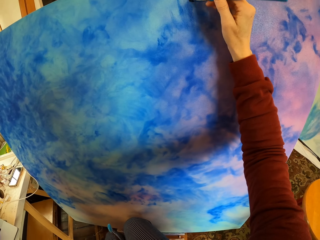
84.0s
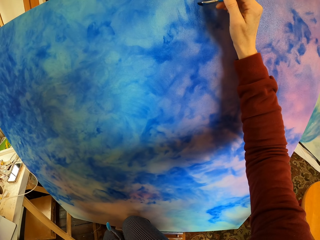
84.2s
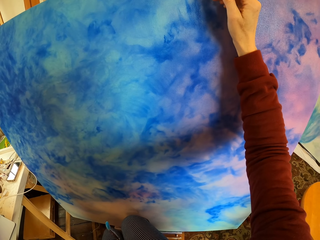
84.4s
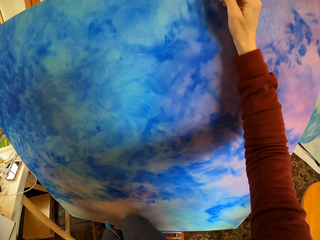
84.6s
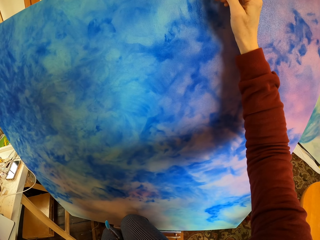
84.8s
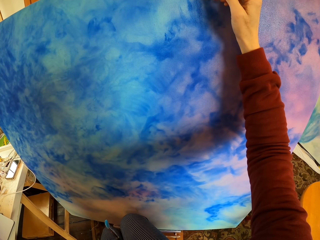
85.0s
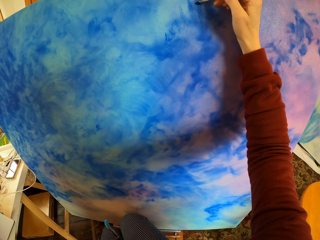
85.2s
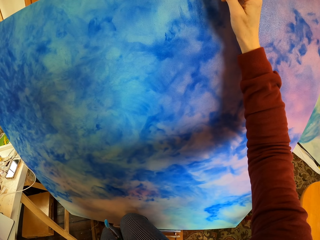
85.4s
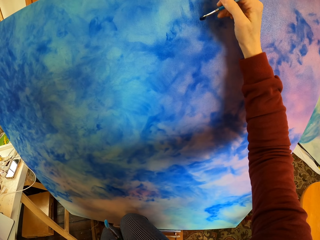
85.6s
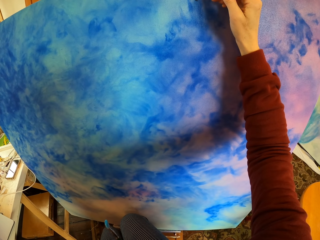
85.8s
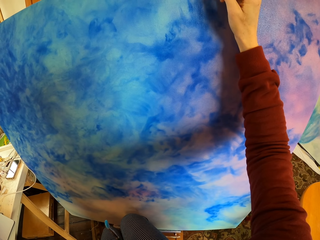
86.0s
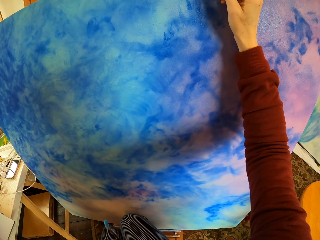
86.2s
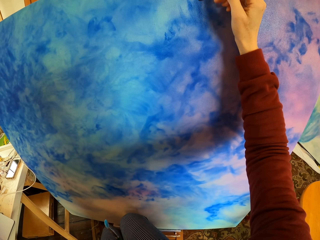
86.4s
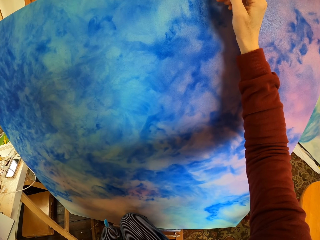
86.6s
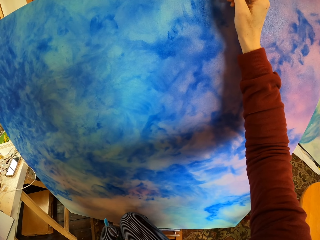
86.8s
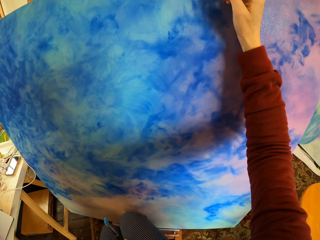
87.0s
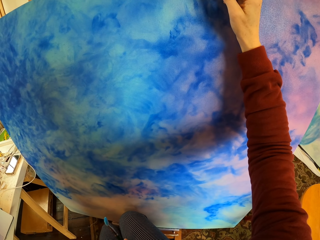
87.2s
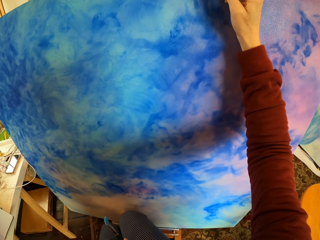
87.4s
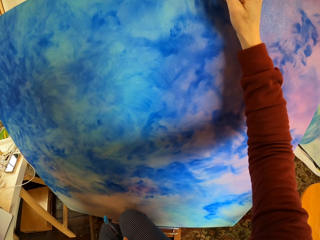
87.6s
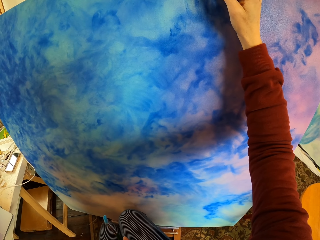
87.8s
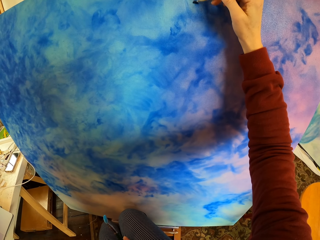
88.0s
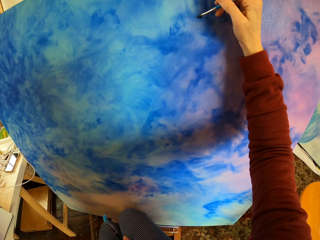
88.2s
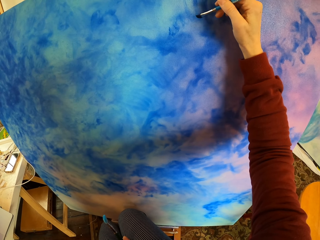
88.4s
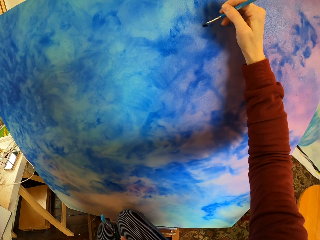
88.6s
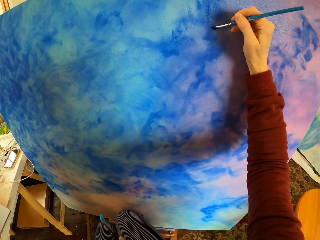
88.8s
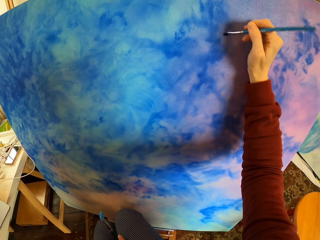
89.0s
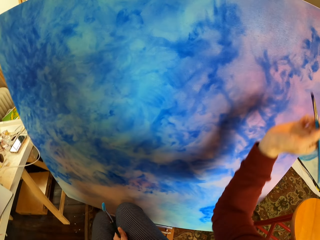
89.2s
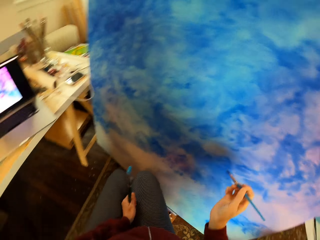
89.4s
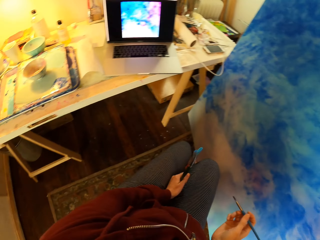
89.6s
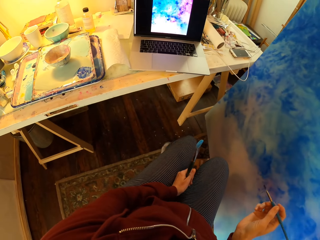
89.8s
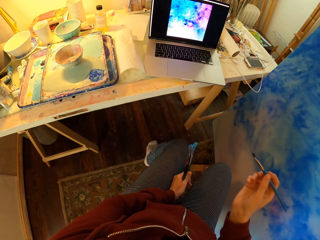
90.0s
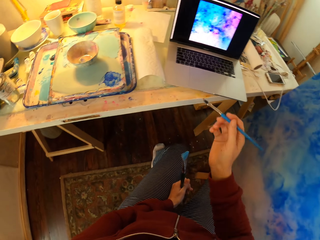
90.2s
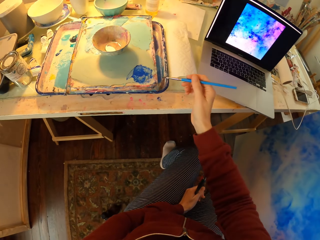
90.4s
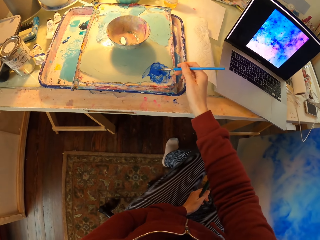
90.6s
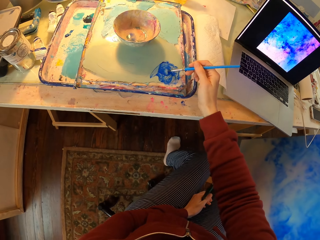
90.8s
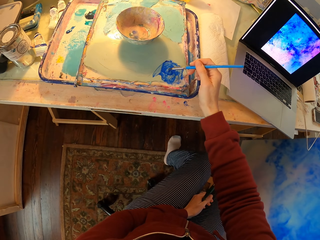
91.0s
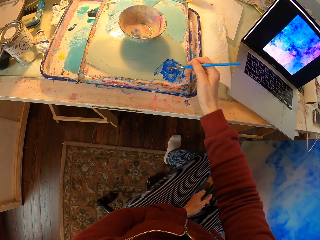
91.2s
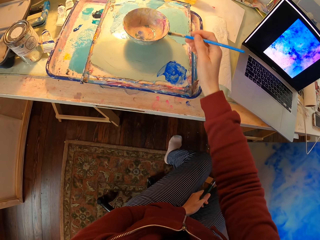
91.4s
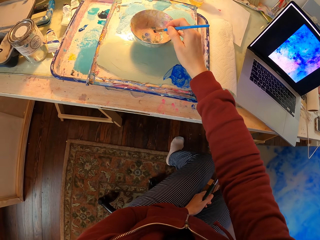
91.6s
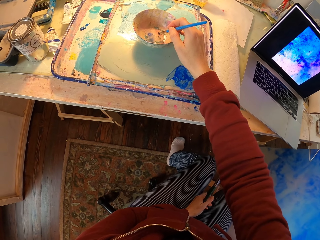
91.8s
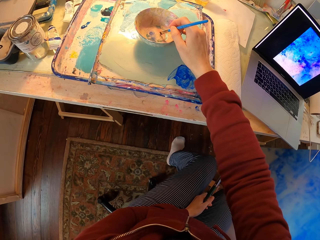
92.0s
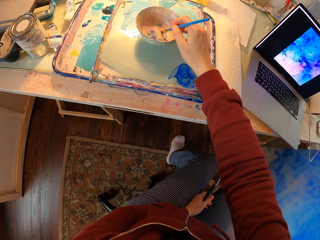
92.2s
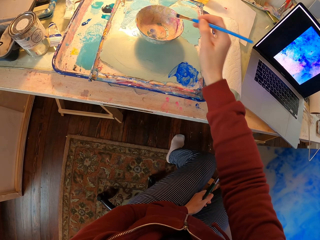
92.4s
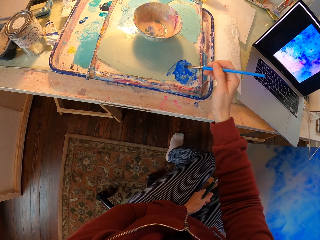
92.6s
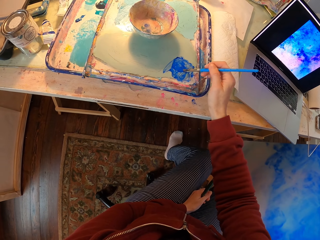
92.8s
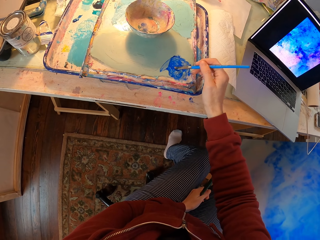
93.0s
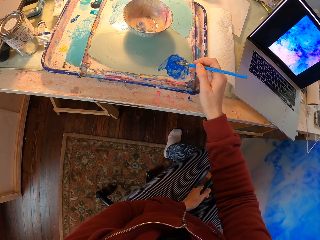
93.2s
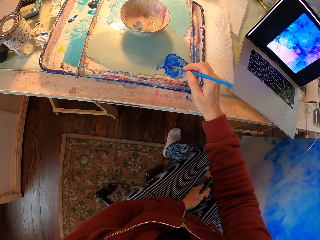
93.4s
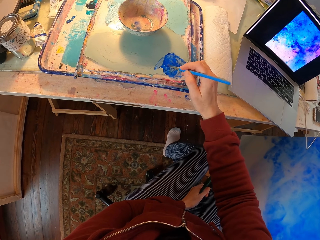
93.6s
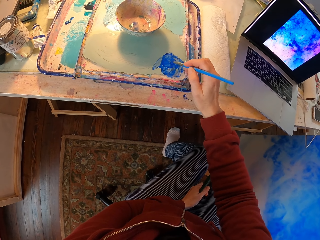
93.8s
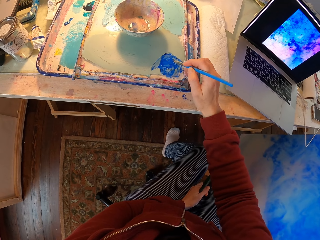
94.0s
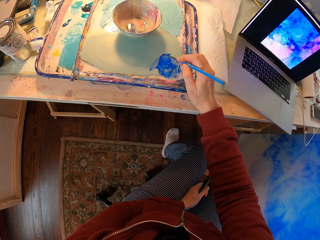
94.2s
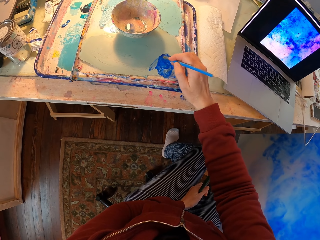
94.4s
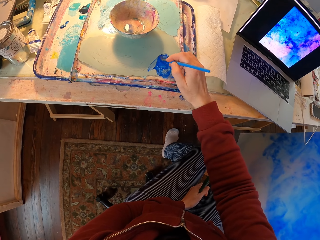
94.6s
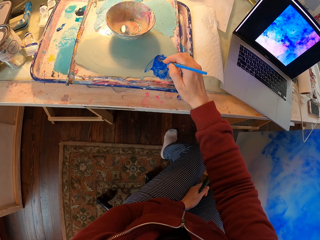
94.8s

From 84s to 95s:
The camera wearer dips the paintbrush into the paint. They dip the paintbrush in the water bowl. They dip the paintbrush in the paint.

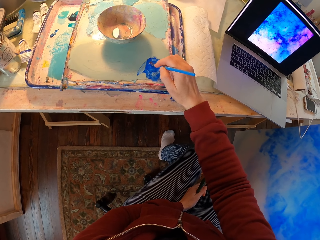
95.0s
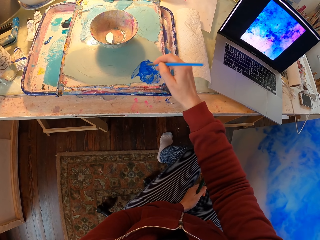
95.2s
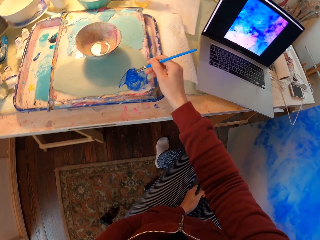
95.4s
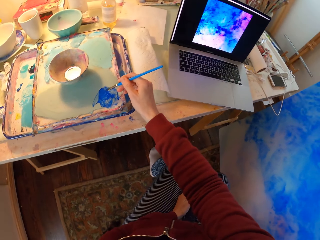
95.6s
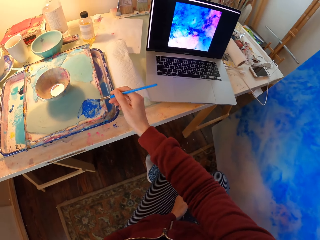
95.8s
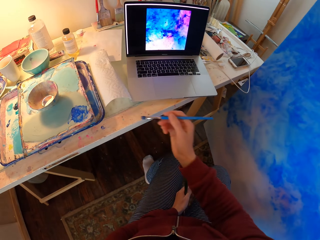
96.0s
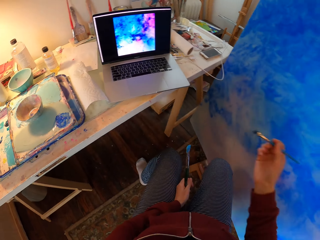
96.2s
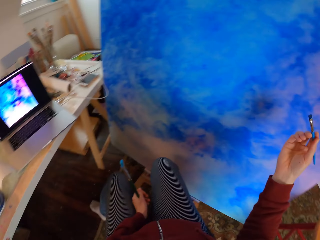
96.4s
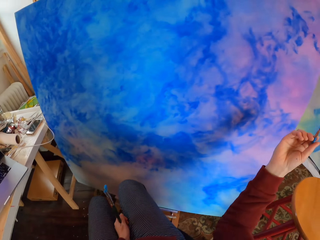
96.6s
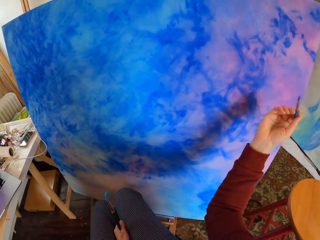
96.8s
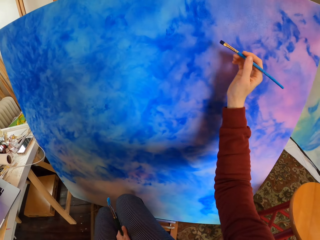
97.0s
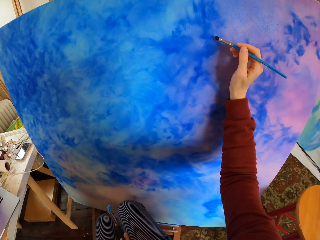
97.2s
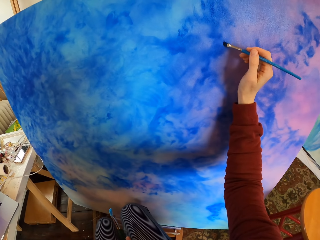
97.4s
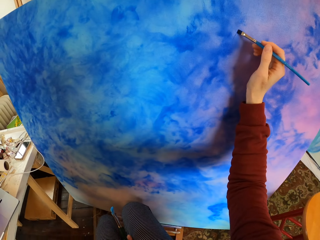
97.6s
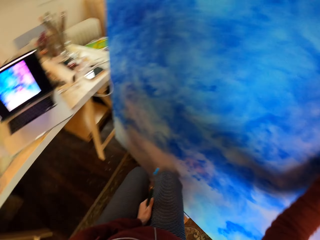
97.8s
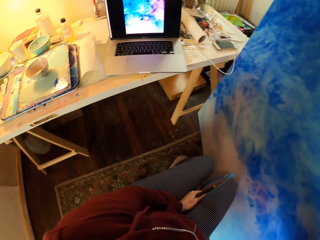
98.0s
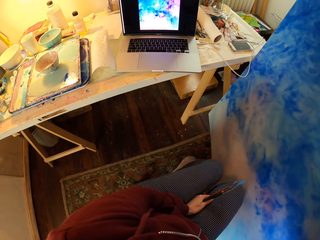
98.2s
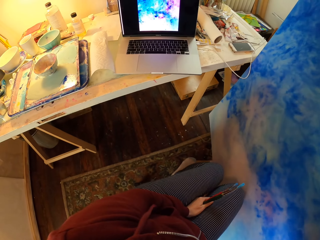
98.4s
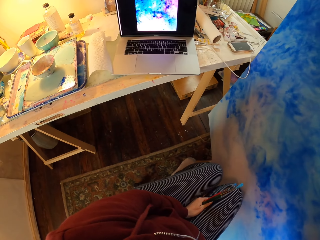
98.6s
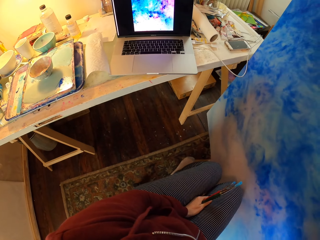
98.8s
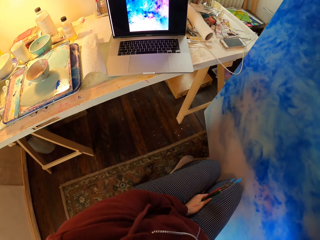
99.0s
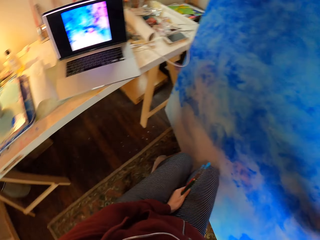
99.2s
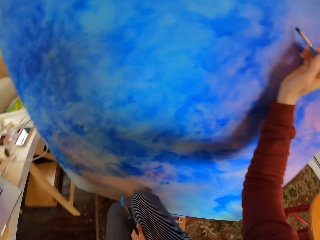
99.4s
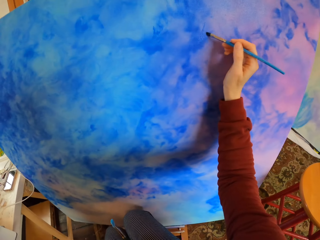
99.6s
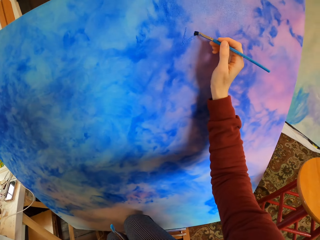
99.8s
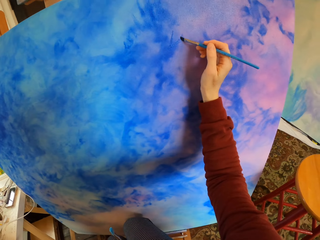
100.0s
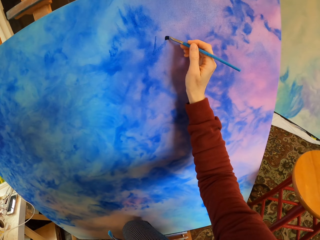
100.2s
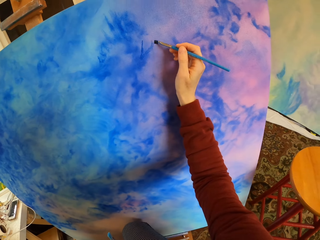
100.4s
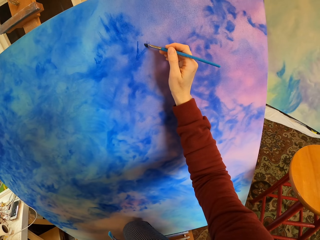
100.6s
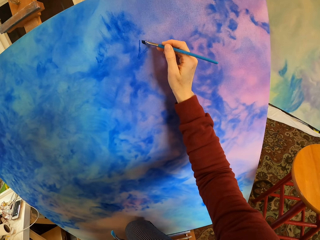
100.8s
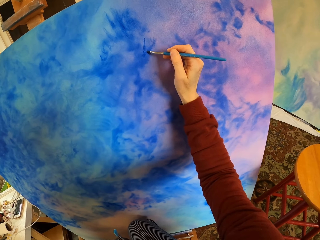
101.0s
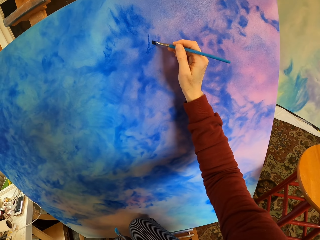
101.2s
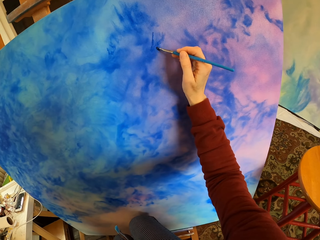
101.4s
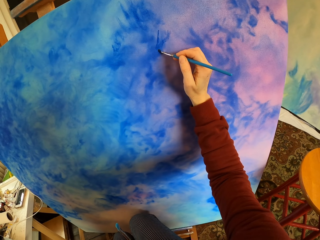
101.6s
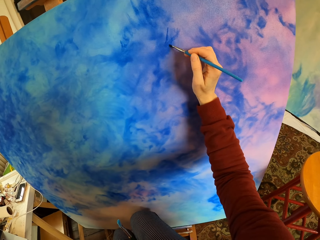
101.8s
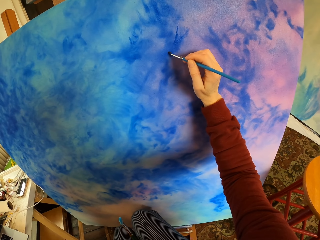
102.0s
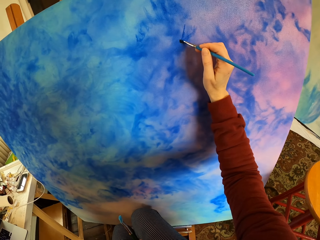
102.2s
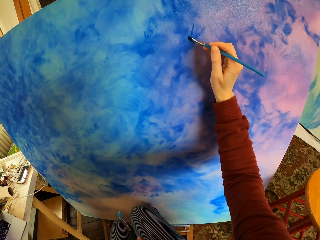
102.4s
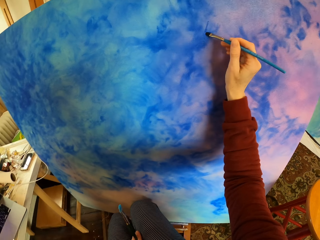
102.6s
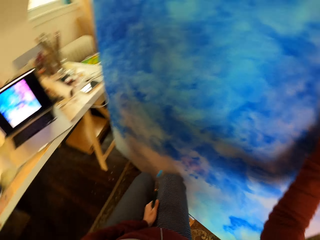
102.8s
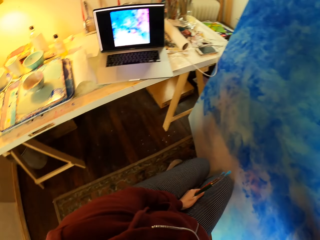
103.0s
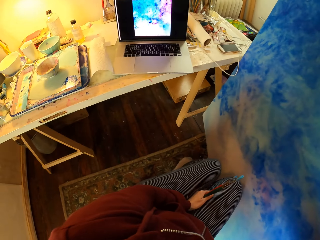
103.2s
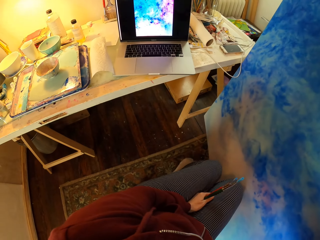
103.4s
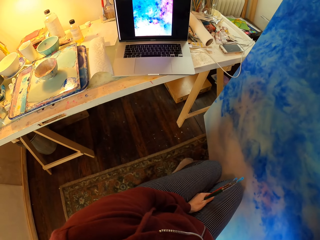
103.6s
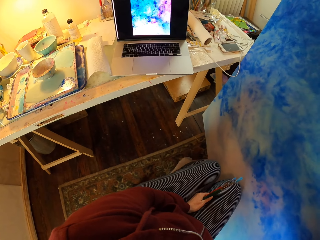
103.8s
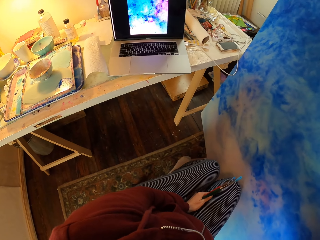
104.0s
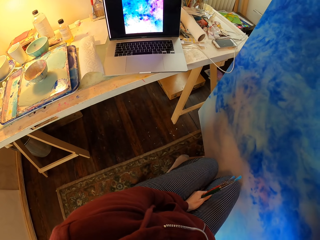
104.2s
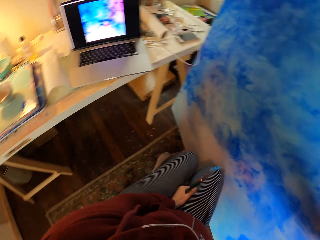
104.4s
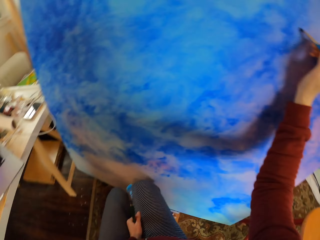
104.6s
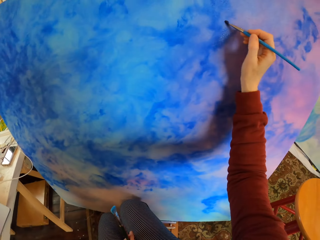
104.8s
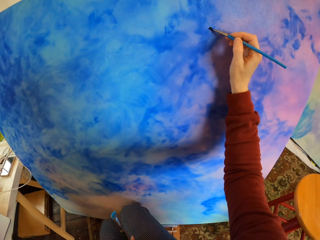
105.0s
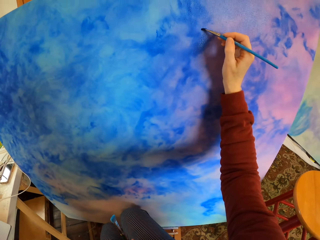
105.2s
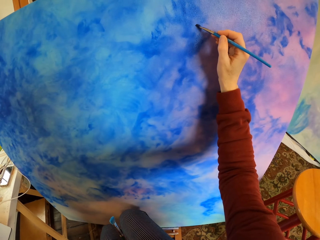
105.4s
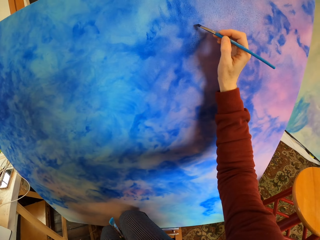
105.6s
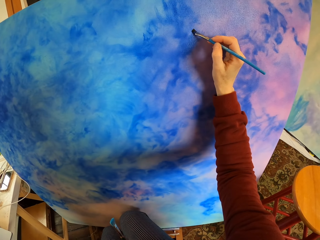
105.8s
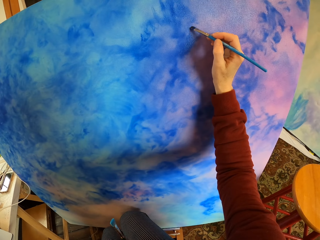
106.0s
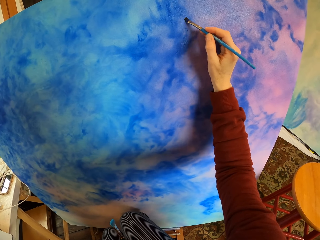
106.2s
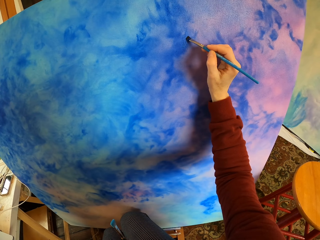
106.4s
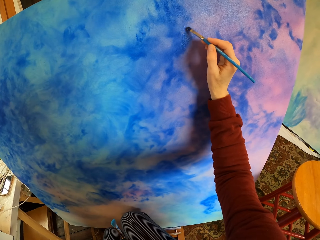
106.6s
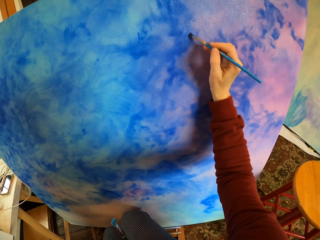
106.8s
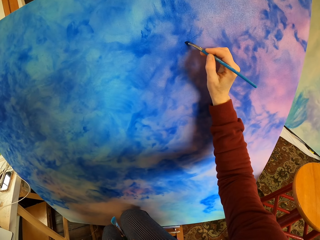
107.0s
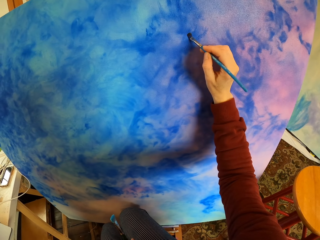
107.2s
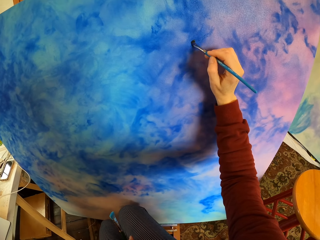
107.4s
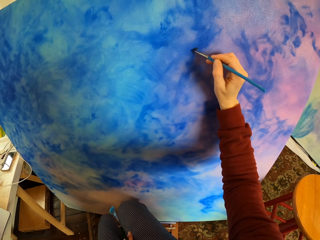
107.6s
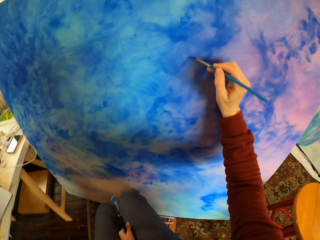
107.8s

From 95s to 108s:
The camera wearer looks at the laptop. They paint the picture with the paintbrush. They look at the laptop. They paint the picture with the paintbrush. They look at the laptop. They paint the picture with the paintbrush.
